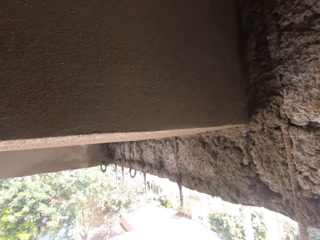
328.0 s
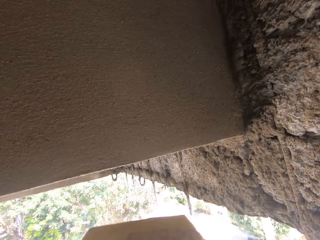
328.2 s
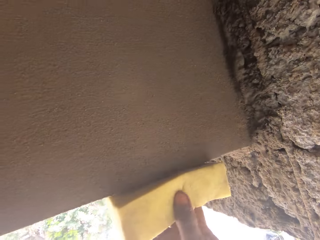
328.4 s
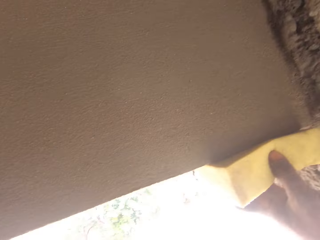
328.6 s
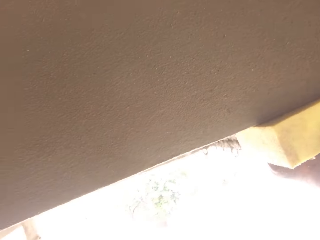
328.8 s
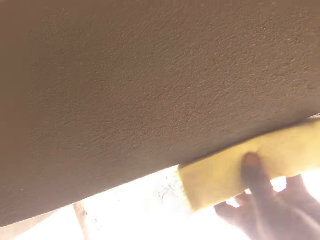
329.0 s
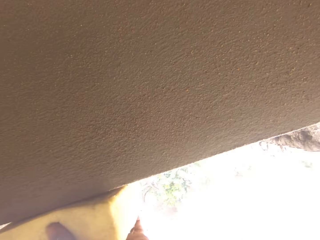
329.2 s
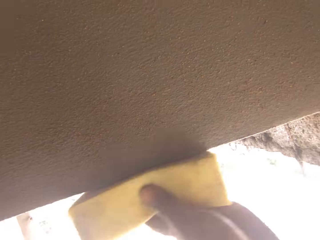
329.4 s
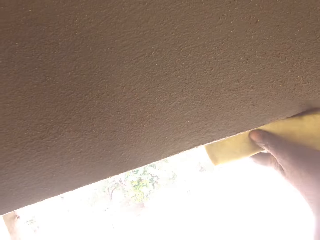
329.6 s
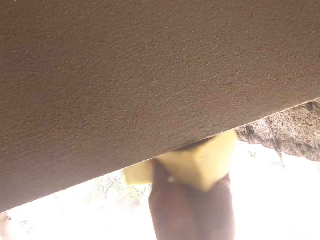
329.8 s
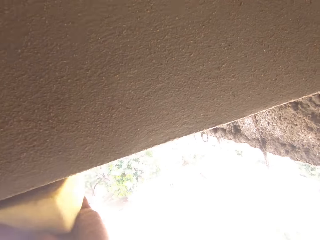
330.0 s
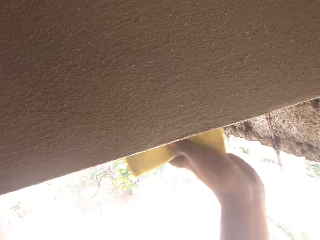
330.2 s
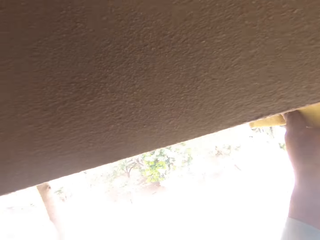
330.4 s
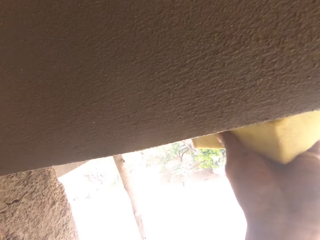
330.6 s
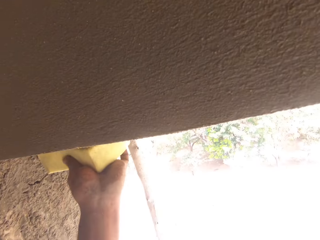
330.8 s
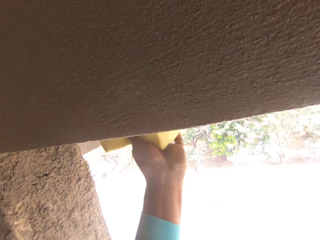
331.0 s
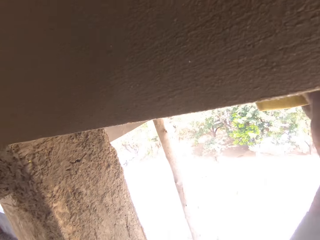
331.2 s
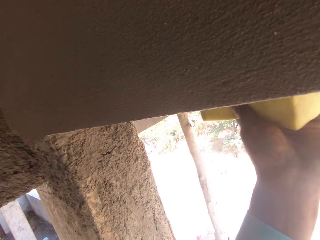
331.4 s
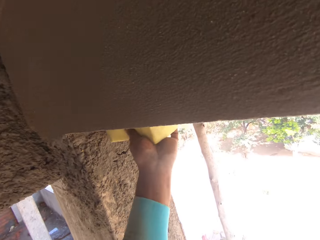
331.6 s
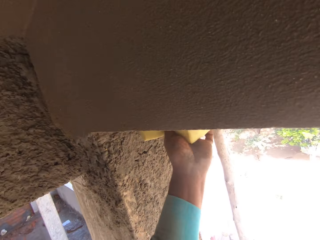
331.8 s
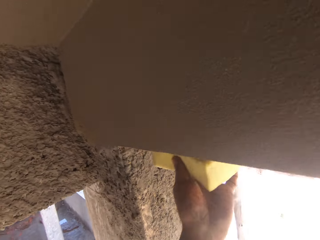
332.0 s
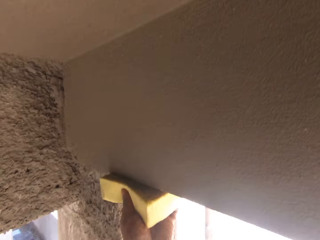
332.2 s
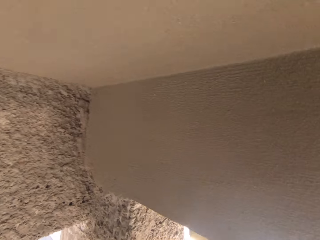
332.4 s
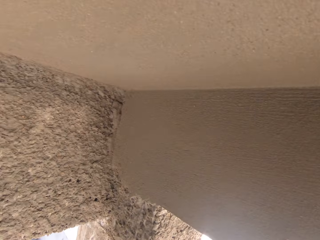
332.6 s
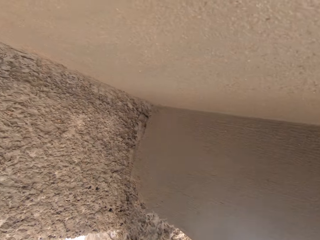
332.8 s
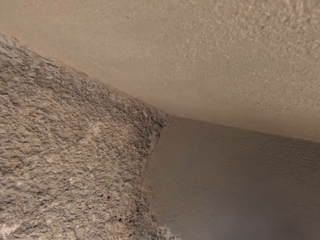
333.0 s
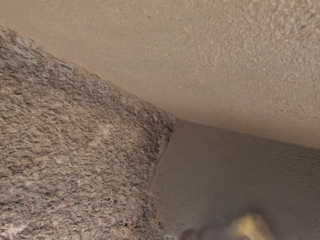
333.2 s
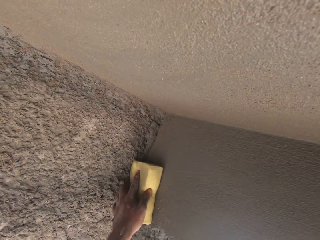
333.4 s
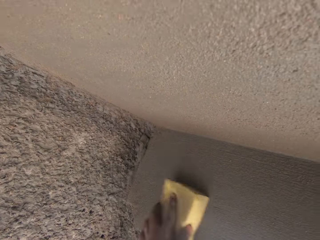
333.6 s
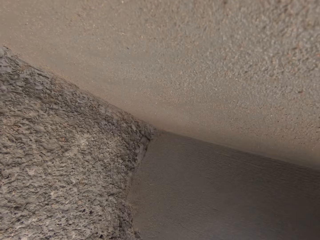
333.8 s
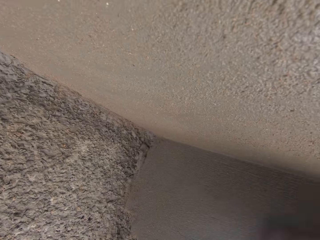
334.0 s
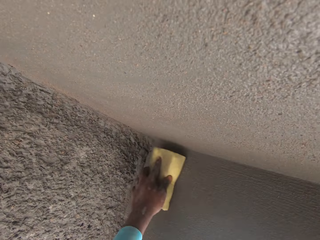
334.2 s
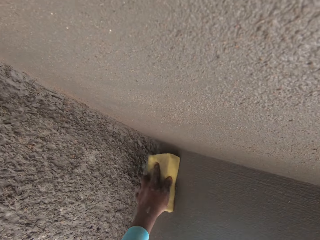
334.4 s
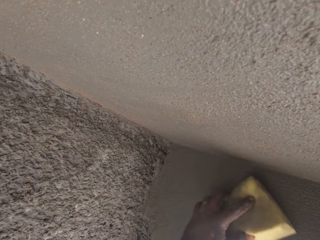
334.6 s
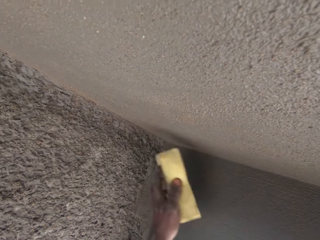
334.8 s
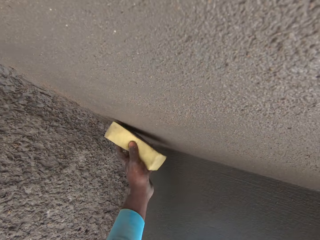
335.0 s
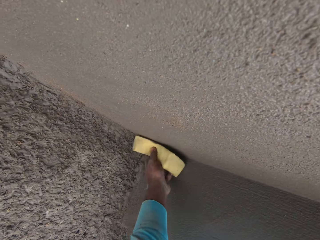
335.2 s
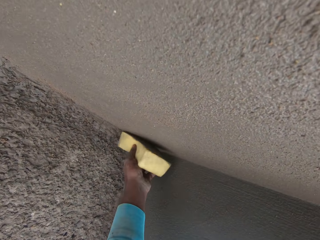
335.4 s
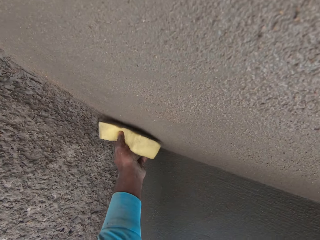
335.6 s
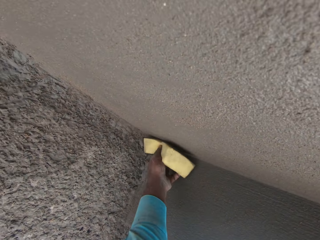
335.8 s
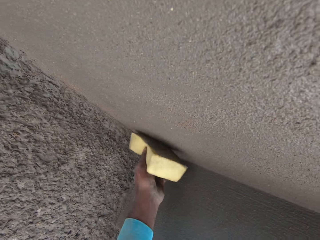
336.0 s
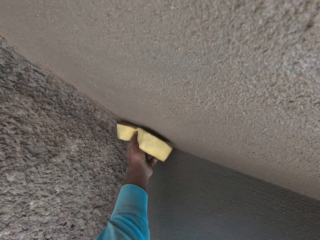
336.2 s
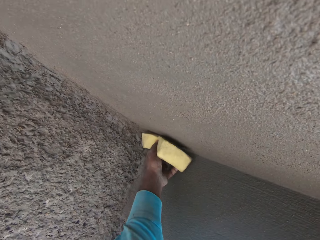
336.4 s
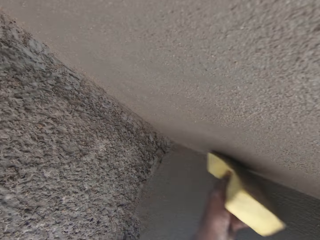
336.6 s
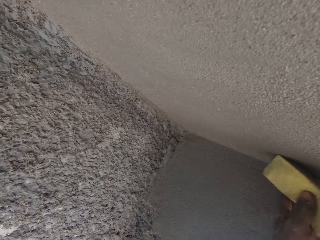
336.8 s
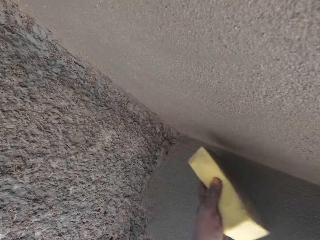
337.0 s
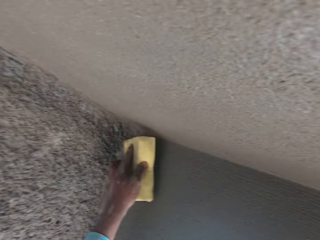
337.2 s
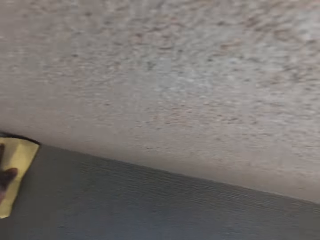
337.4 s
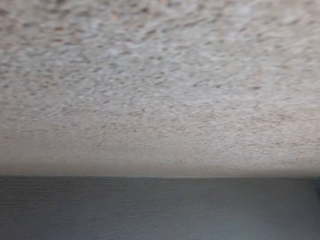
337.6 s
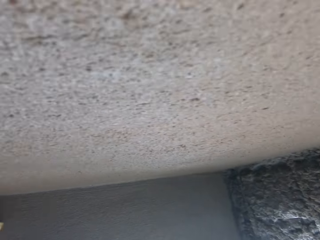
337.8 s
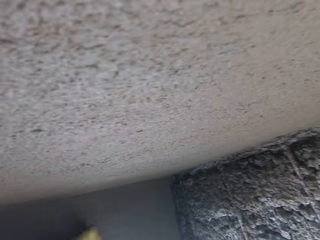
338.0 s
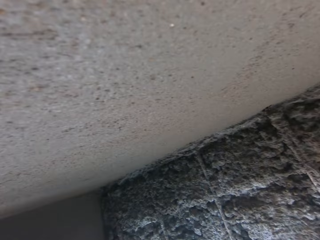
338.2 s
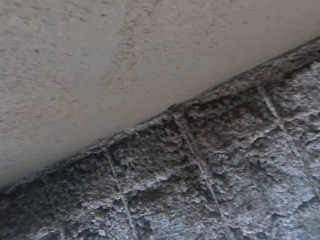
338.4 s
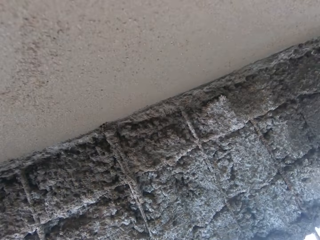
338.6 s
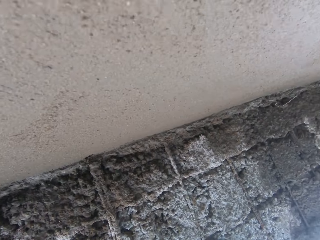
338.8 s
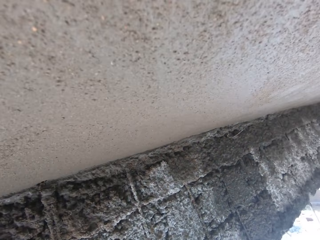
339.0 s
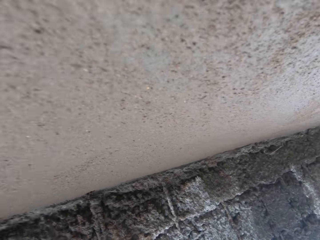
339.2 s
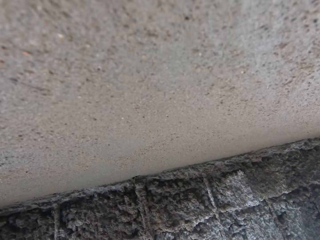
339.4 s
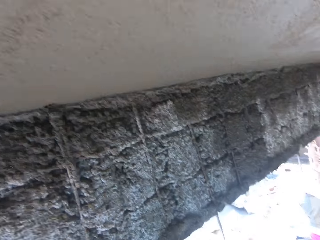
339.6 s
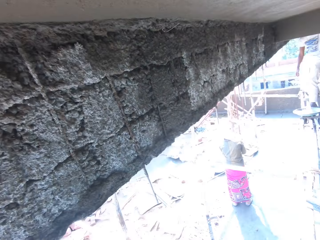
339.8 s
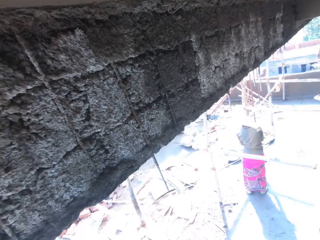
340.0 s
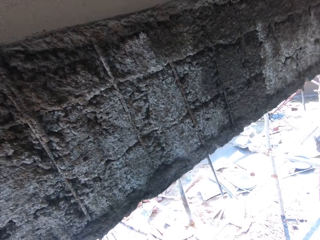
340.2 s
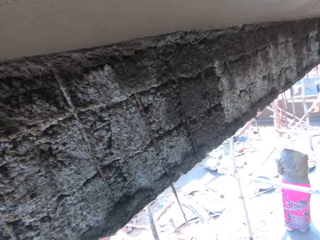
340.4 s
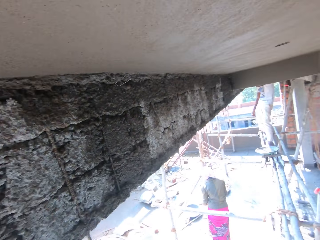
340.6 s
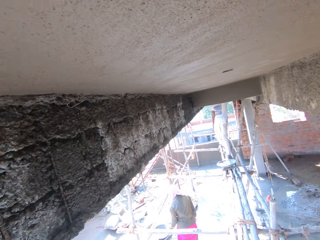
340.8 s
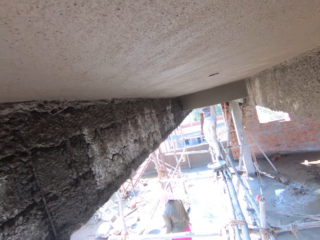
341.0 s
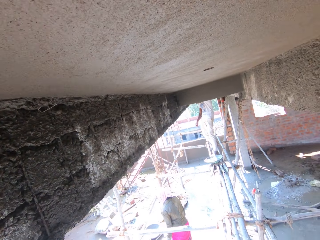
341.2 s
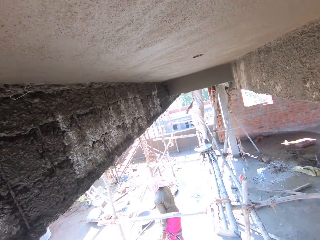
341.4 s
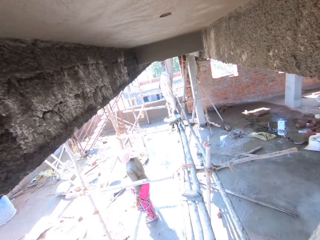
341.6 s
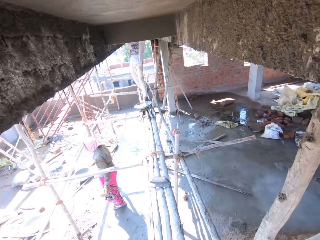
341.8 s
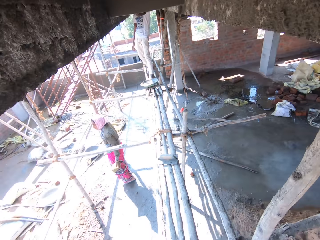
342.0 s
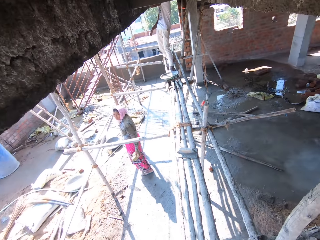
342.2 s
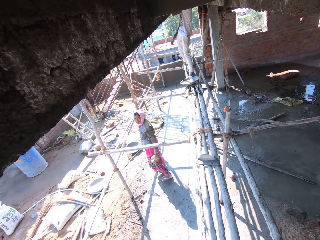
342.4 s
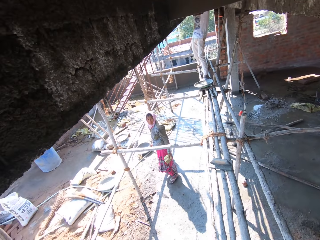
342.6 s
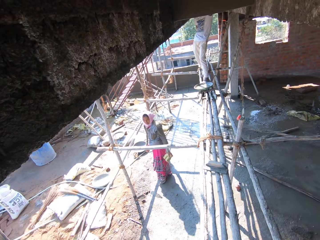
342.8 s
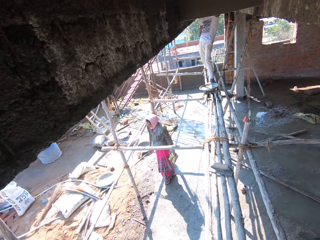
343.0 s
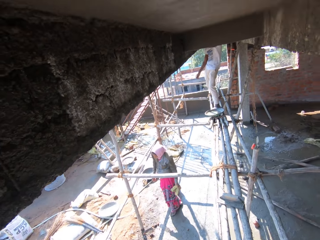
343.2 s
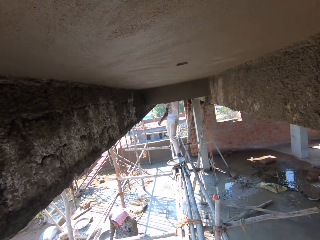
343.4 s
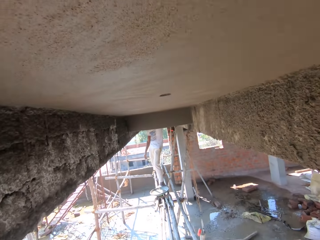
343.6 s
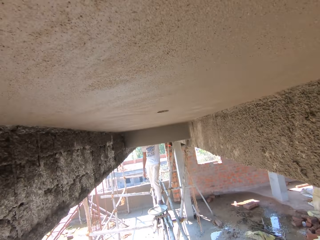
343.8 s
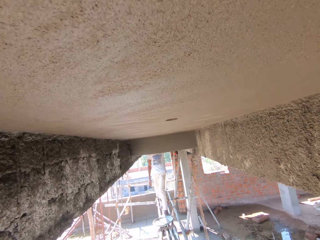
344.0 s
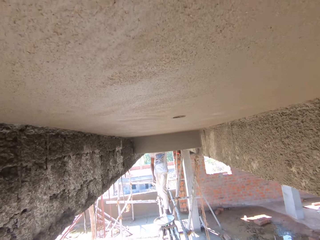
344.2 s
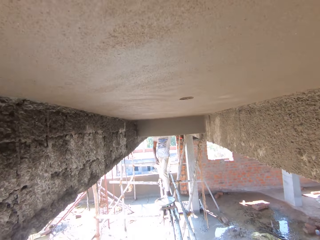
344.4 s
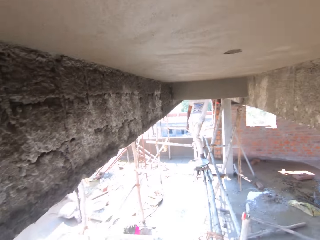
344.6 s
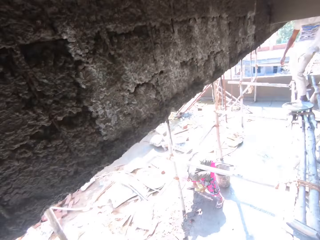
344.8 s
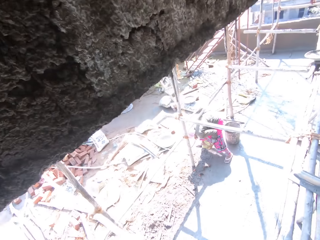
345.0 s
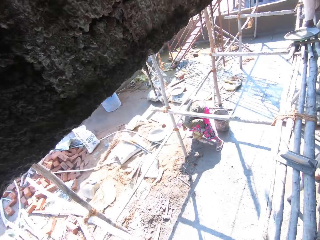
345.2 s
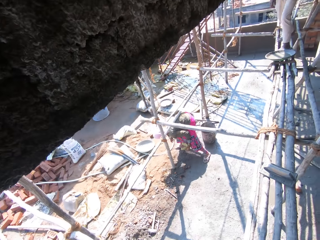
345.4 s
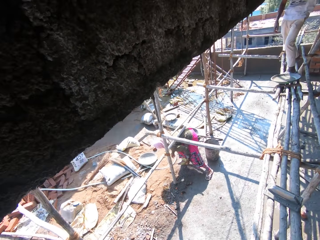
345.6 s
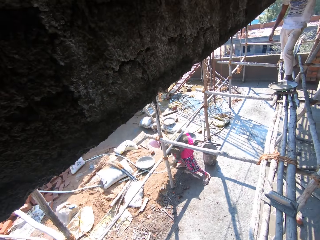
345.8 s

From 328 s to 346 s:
The camera wearer rubs the concrete wall with a sponge. They look around.
